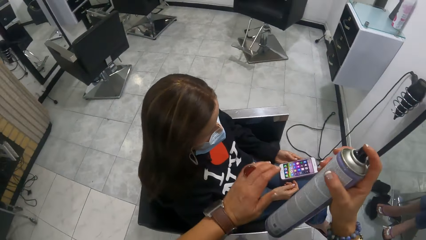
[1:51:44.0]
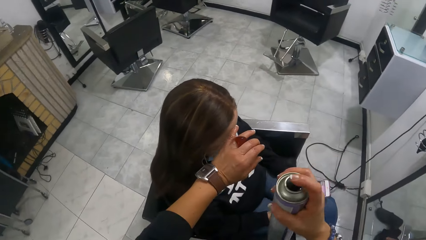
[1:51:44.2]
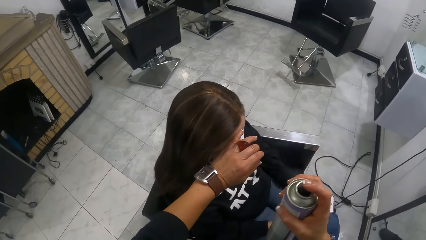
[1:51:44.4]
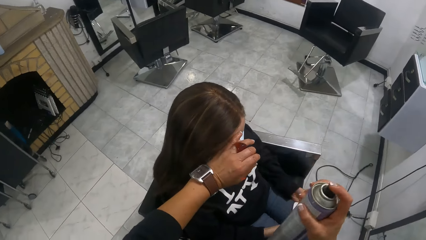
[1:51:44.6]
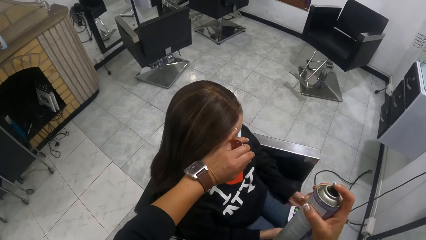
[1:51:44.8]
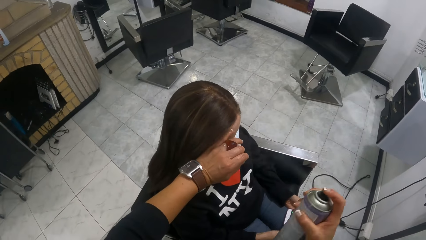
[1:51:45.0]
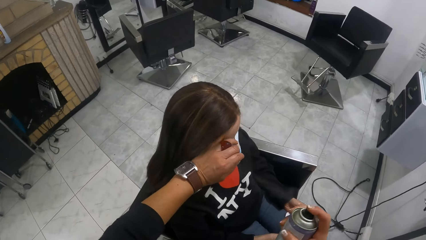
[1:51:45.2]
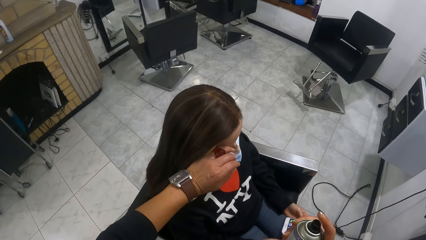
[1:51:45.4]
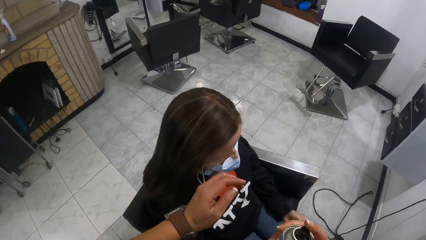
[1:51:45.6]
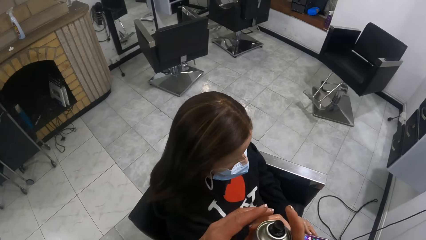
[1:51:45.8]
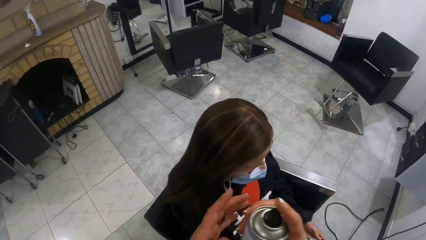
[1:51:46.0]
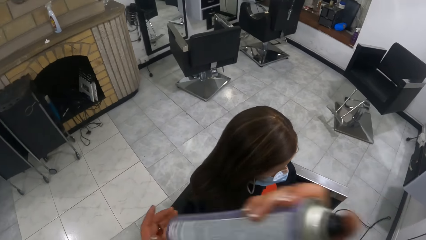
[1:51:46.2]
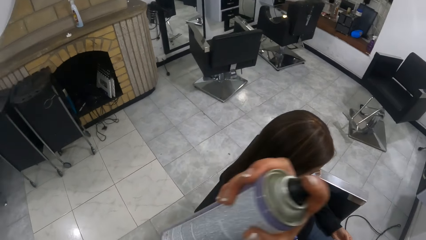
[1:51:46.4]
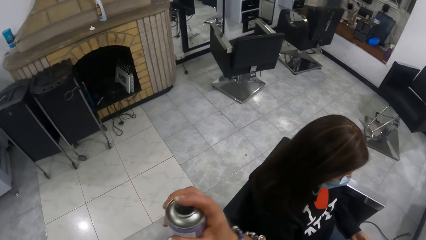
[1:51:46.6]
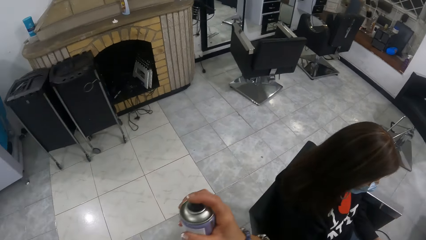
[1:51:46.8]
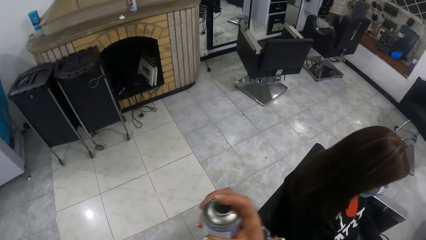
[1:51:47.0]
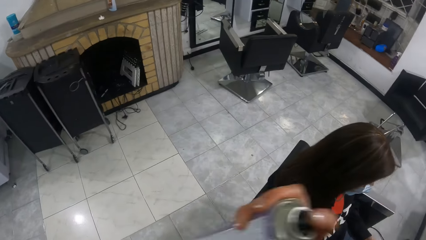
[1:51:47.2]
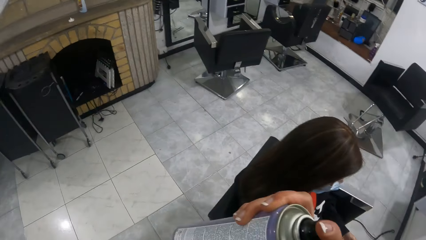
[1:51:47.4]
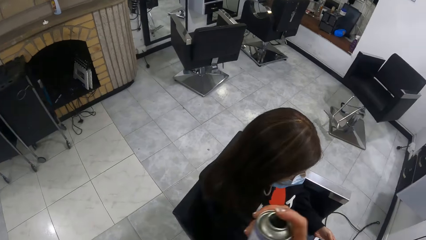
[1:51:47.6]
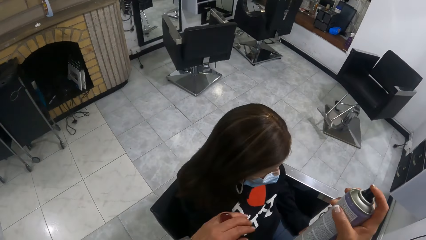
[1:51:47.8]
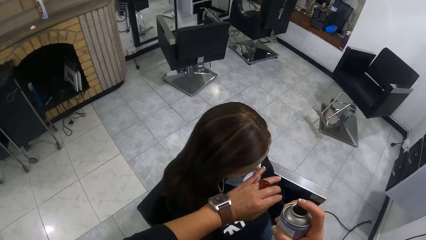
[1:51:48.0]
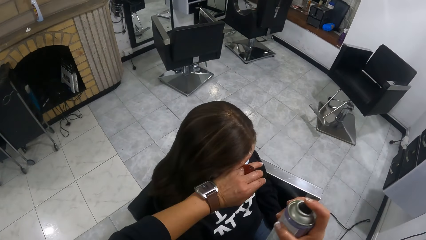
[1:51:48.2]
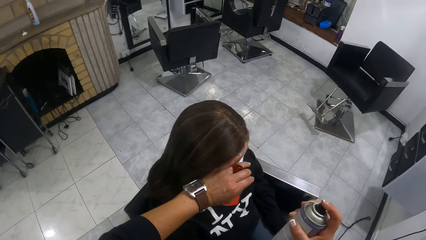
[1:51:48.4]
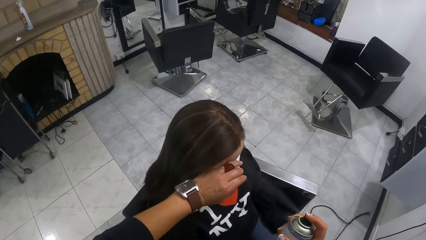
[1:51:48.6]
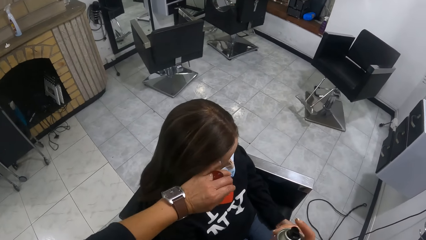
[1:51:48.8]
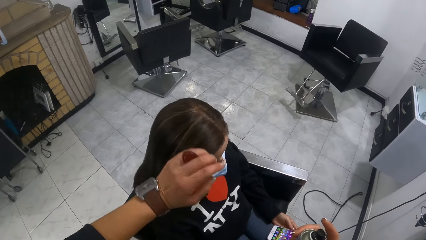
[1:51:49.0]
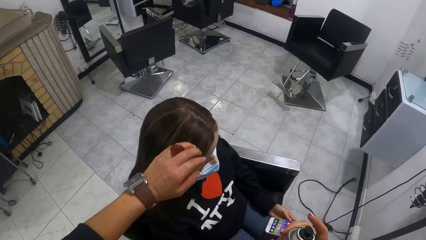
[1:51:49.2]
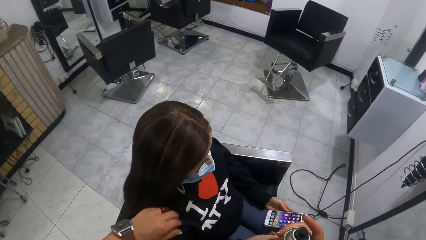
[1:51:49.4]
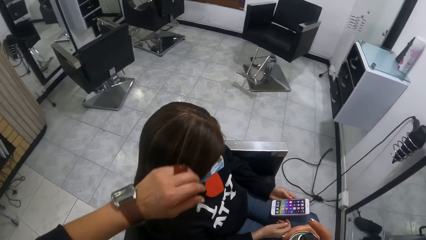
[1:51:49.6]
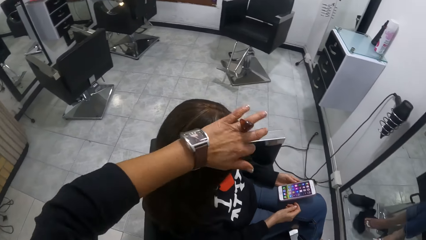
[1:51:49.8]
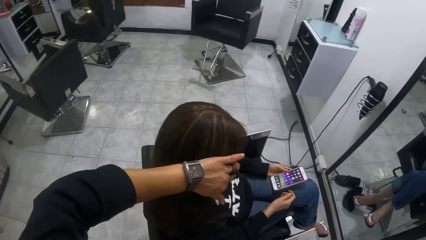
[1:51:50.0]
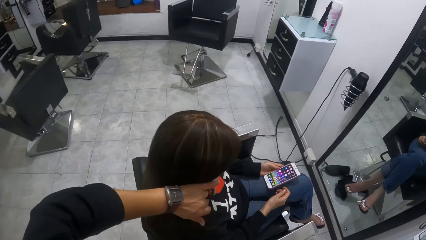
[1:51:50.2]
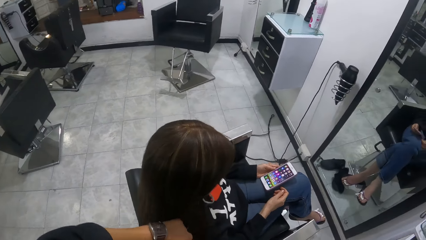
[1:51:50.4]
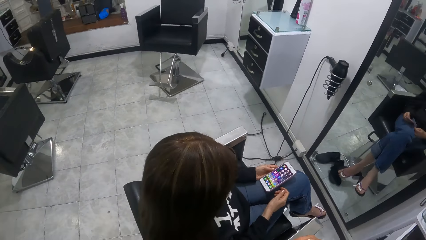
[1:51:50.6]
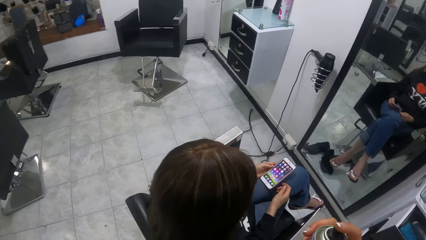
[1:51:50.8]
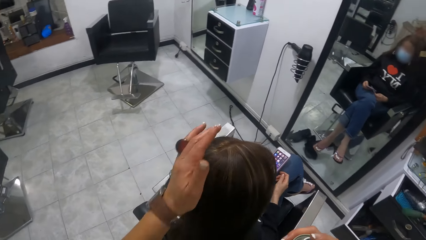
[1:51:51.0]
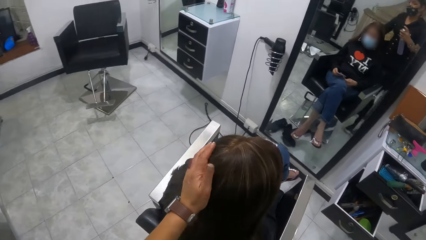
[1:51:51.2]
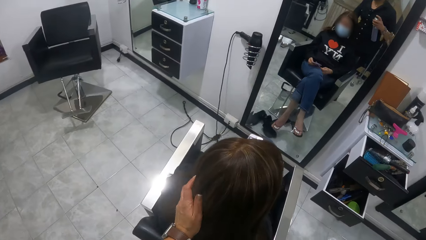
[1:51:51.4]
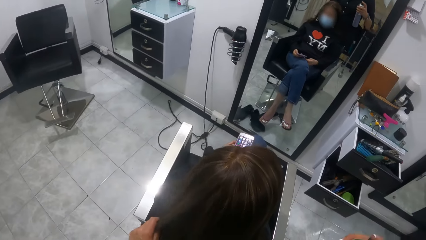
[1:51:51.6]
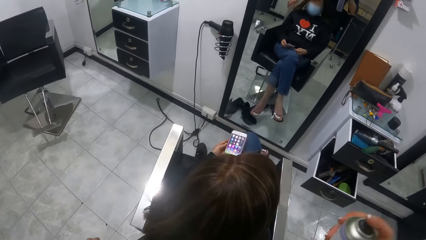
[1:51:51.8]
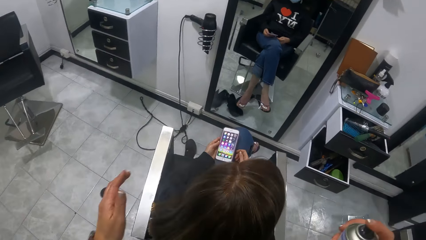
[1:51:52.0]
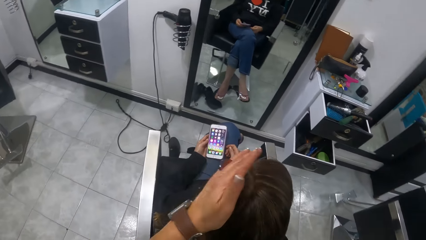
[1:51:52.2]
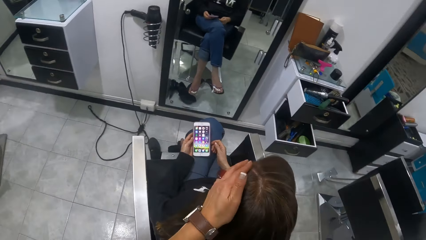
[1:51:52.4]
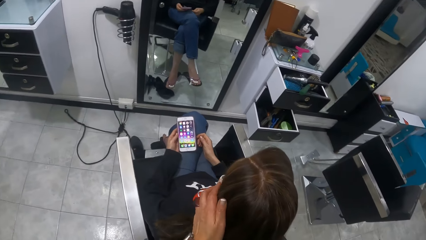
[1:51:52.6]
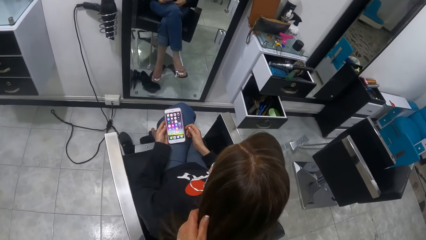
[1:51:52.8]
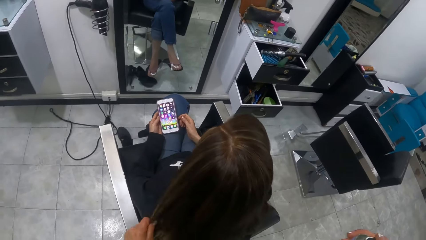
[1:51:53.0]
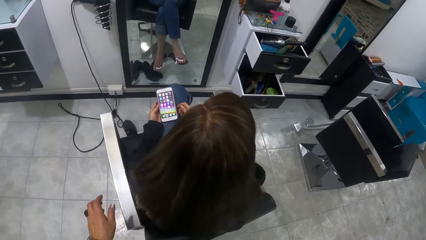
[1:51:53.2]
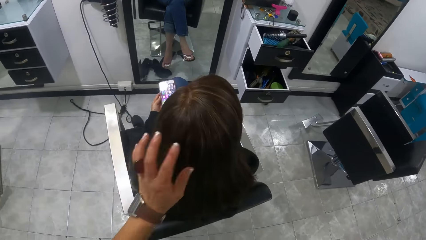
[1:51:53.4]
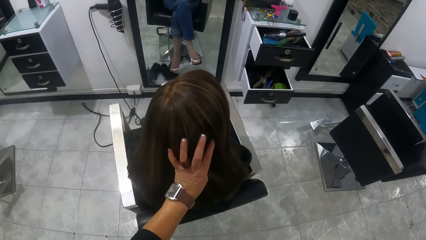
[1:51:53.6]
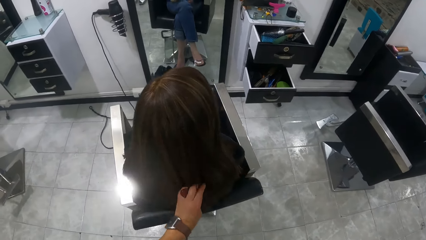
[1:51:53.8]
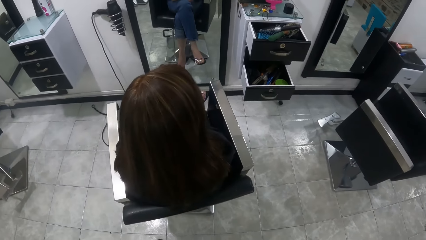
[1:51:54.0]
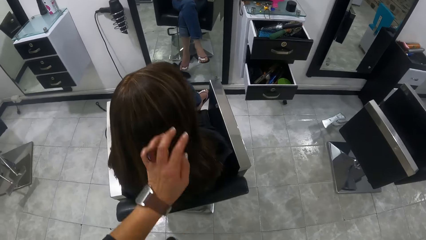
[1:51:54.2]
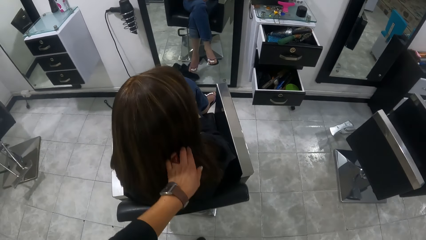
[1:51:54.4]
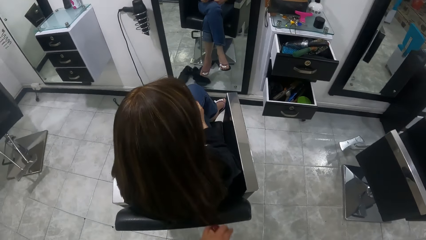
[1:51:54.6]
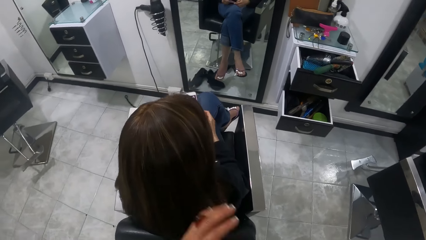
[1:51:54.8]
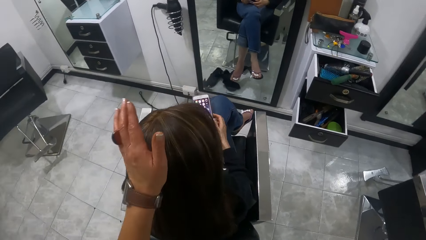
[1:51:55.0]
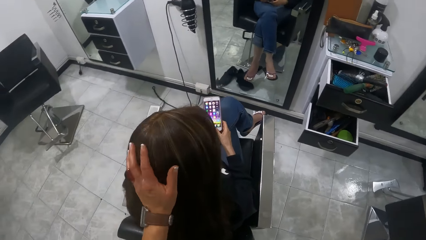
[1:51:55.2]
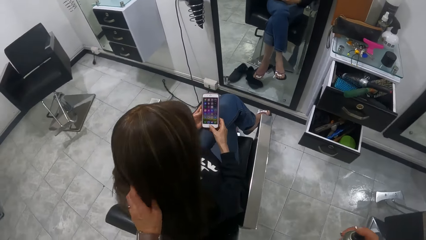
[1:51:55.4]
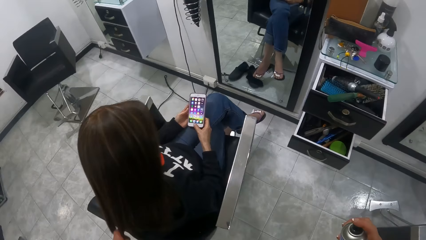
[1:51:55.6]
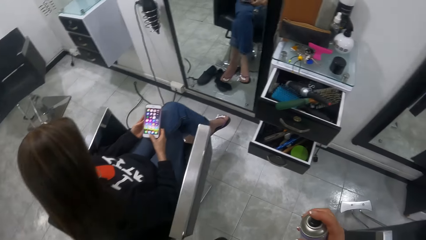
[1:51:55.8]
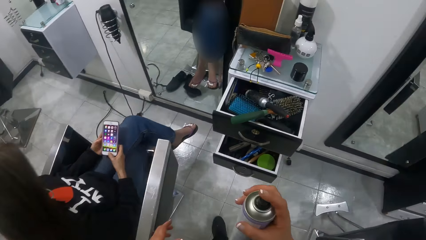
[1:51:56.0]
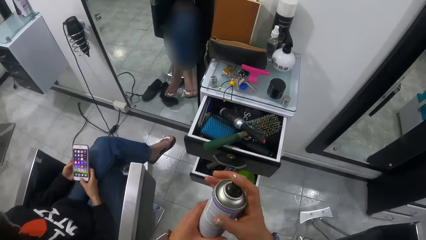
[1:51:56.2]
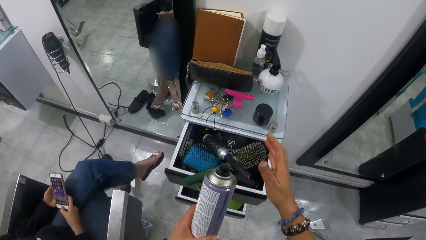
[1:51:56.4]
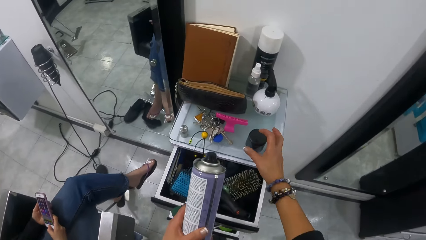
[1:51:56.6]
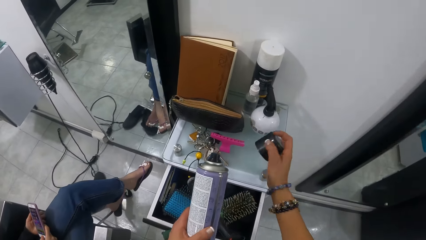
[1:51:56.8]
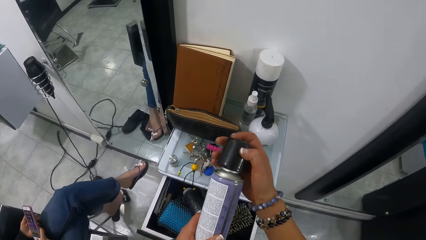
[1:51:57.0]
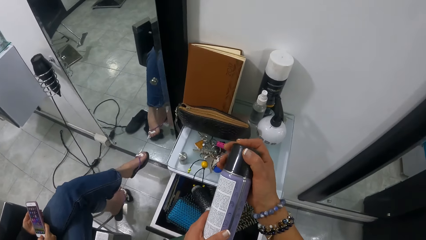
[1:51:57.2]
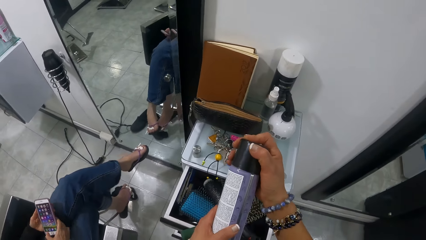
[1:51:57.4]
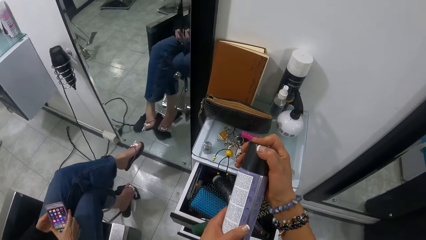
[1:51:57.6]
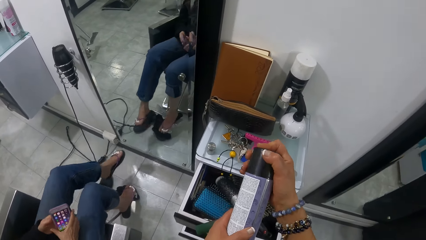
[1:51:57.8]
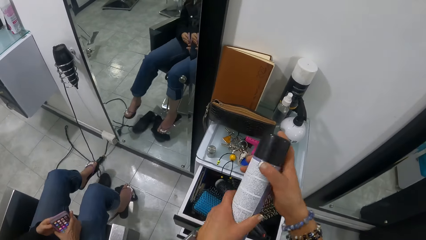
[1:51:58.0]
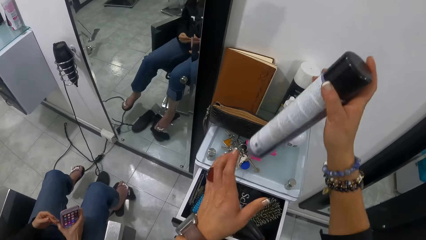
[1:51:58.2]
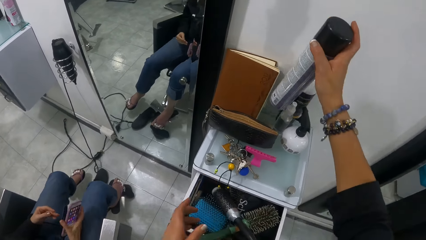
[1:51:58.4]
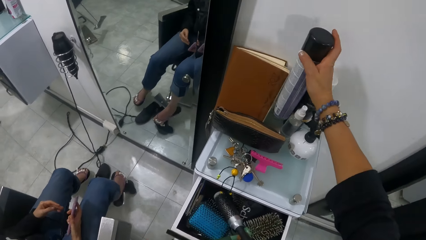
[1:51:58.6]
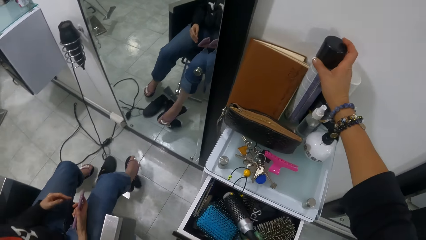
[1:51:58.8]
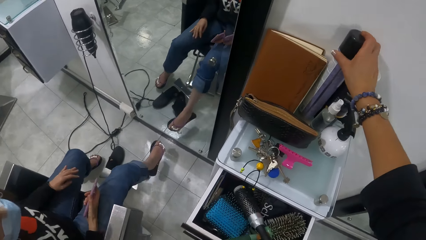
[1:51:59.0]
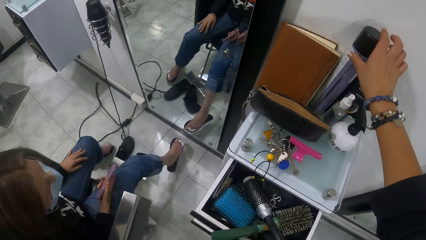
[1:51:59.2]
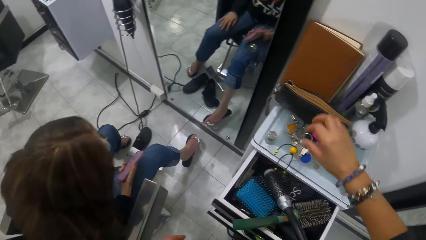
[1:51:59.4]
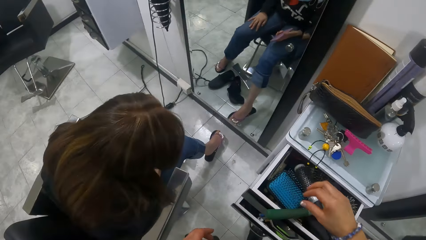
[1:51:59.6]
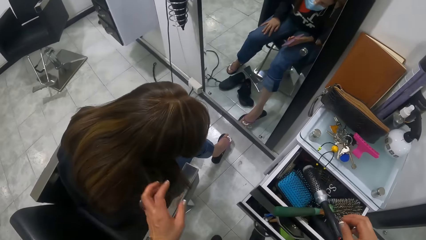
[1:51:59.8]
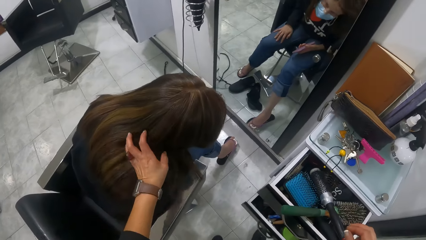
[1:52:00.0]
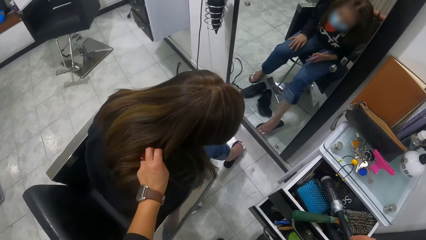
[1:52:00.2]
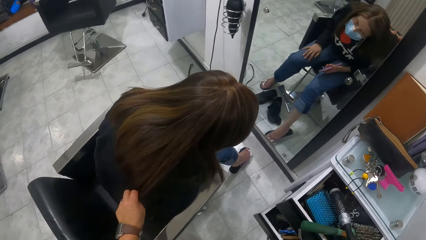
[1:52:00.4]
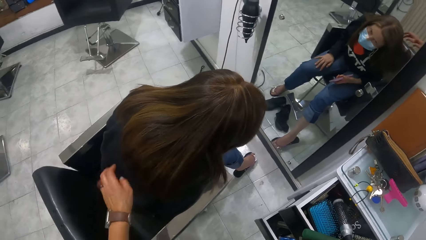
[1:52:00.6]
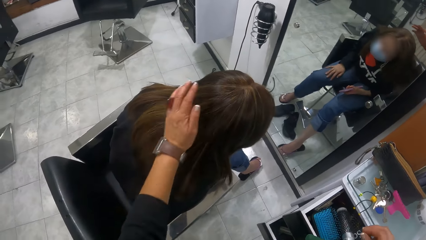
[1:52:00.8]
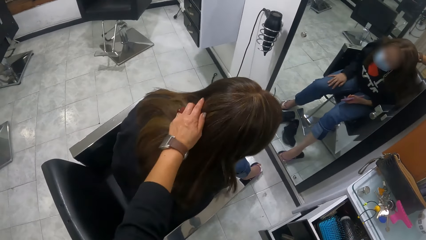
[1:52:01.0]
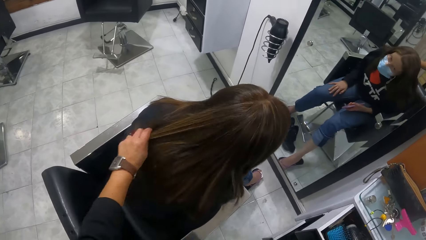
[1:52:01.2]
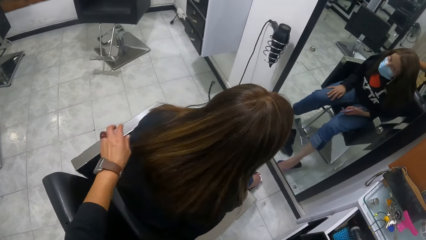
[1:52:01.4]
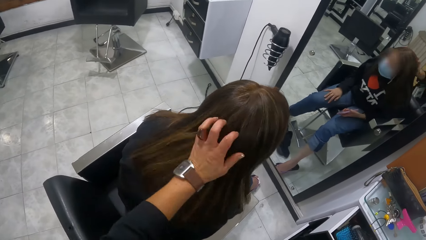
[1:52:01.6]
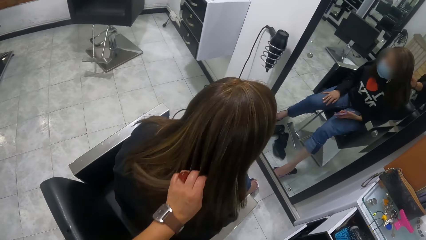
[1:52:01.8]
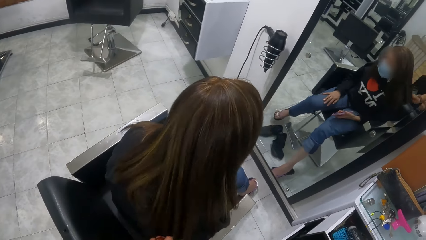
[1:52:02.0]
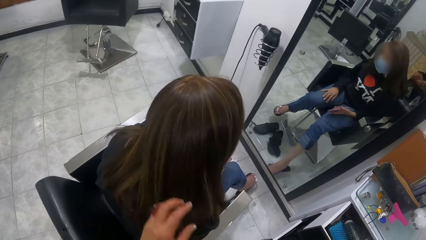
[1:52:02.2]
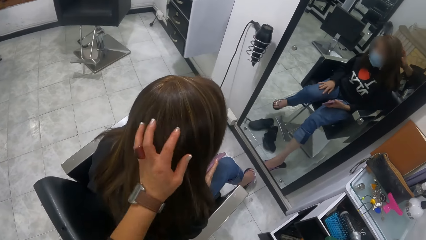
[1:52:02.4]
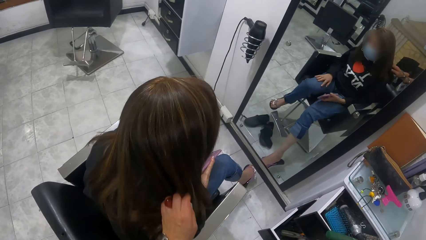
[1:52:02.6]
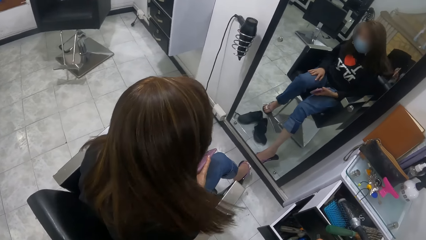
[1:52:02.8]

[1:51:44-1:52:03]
The camera wearer shakes the hair spray in her right hand. She sprays the woman's hair with the hair spray in her right hand. She places her left hand on another woman's head. She shakes the hair spray in her right hand. She places her left hand on the other woman's head. She sprays the first woman's hair with the hair spray in her right hand. She touches the first woman's hair with her left hand. The first woman presses the phone in her left hand with her right hand. The camera wearer walks in the salon. She passes the hair spray from her right hand to her left hand. She picks up the hair spray lid with her right hand from the cabinet. She closes the hair spray in her left hand with the hair spray lid in her right hand. The first woman passes the phone from her left hand to her right hand and uncrosses her legs. The camera wearer removes her left hand from the hair spray in her left hand. She drops the hair spray on the cabinet with her right hand. She touches the first woman's hair with her left hand.
